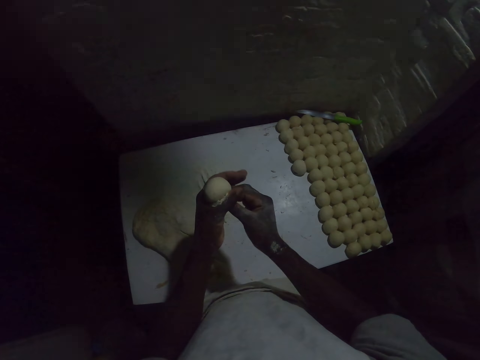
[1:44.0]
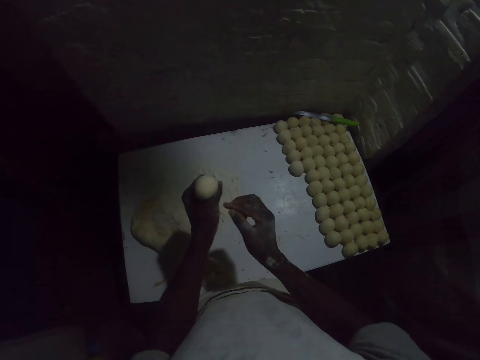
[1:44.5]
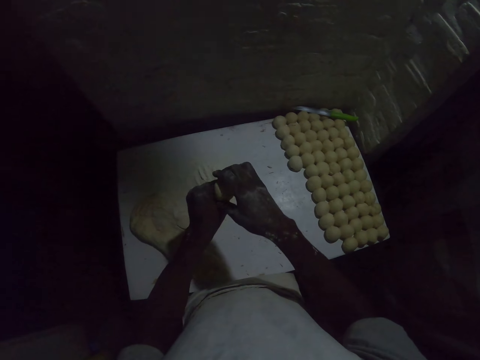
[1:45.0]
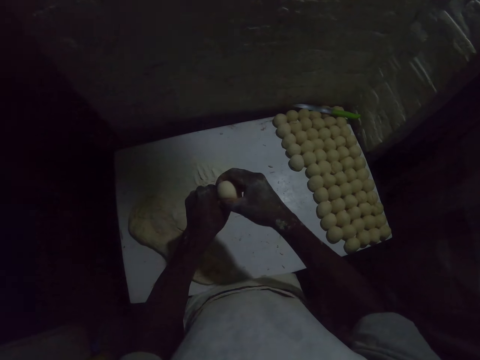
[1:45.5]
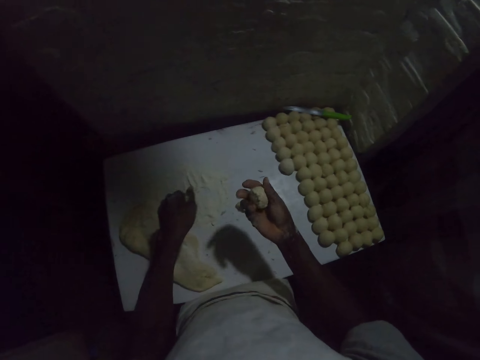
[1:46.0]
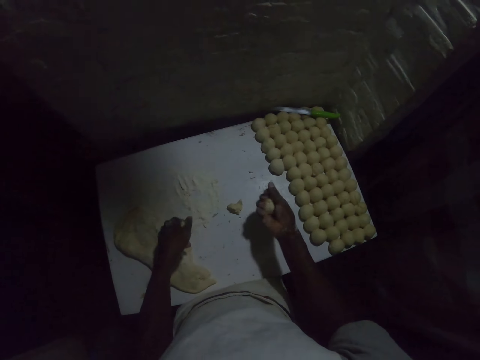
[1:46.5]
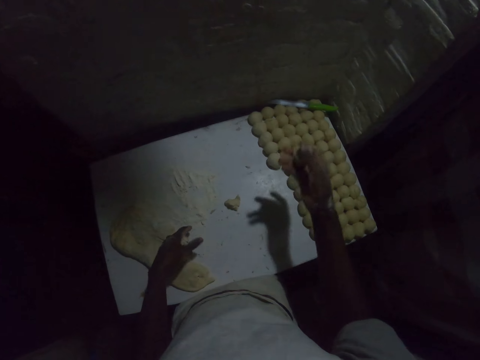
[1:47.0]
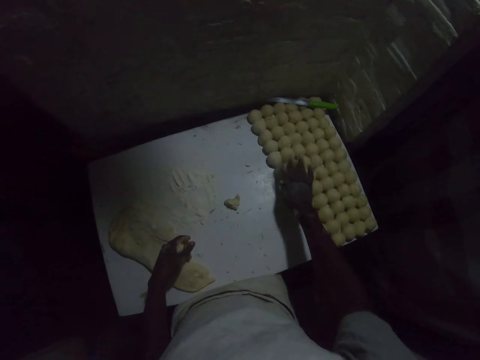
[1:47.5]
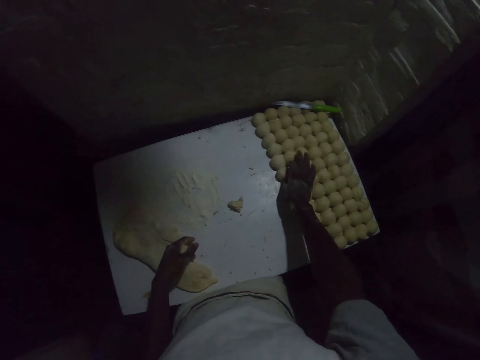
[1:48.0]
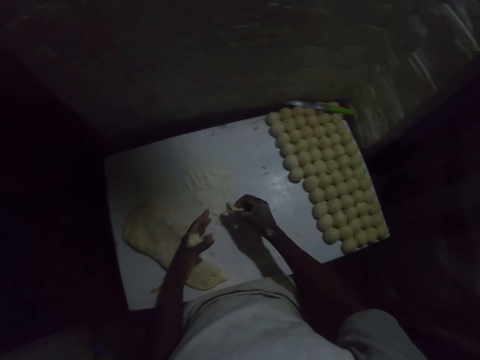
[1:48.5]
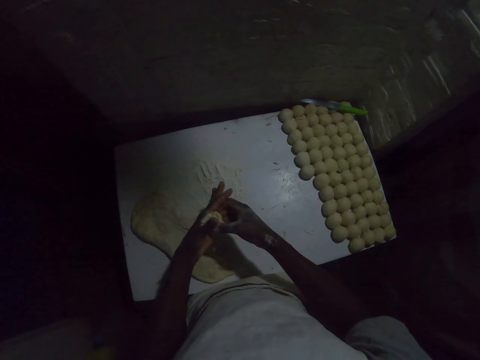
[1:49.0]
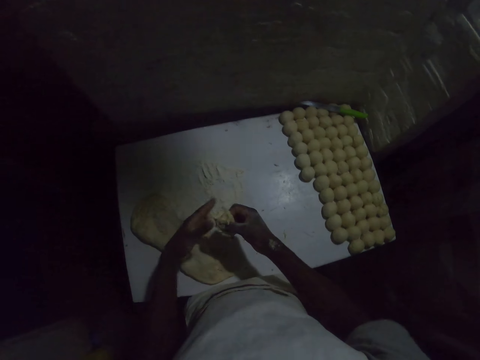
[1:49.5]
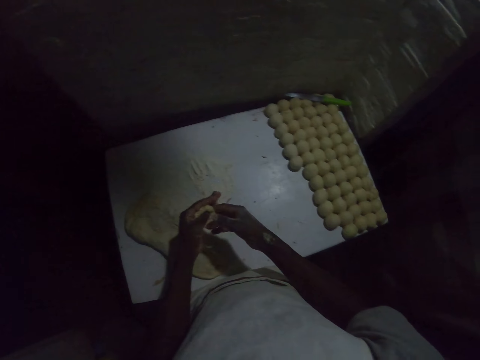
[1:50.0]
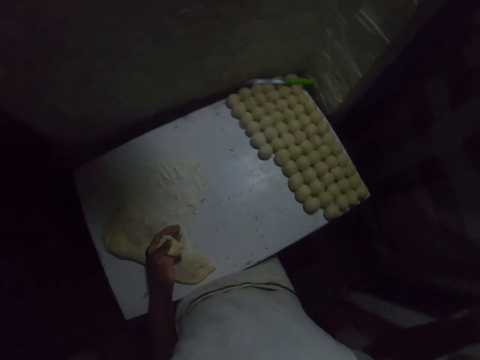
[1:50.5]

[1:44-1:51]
The camera wearer makes a ball of dough. They put the dough on the table. They roll the dough on the hand.

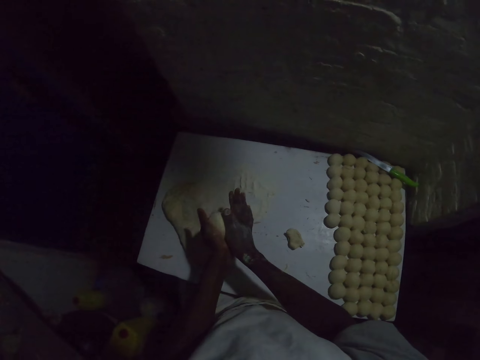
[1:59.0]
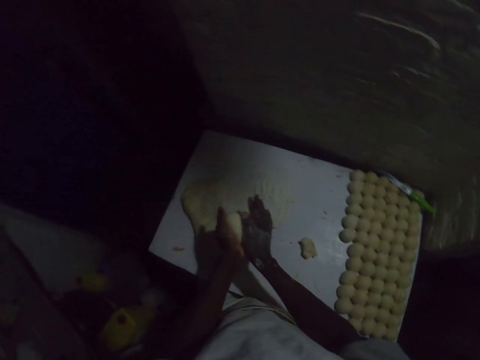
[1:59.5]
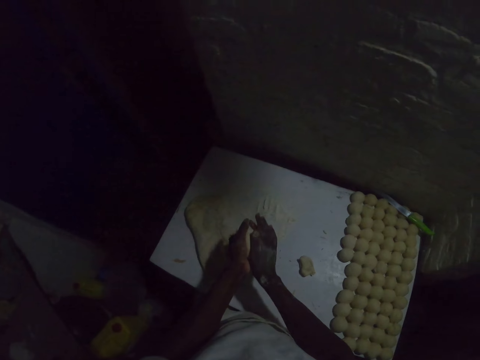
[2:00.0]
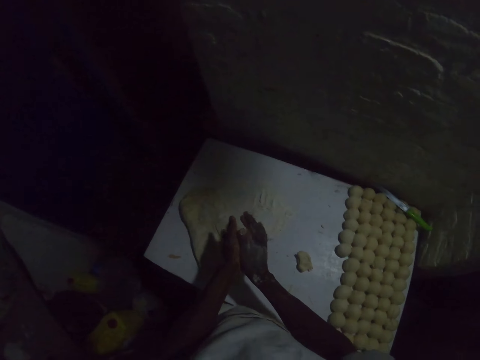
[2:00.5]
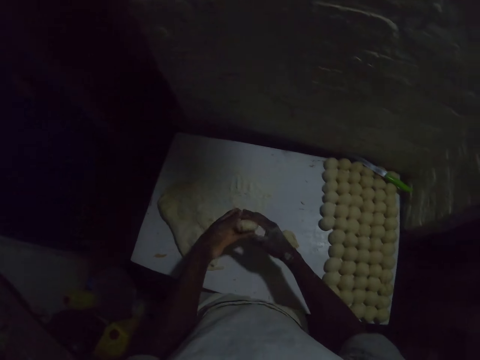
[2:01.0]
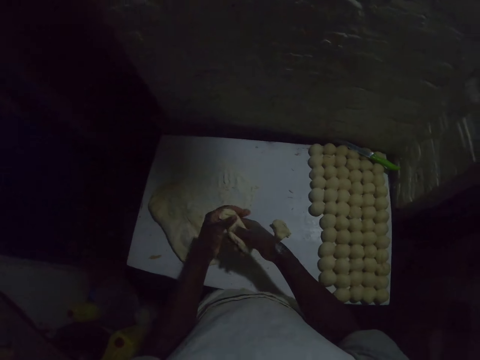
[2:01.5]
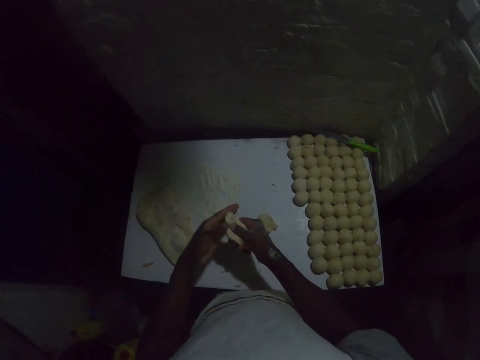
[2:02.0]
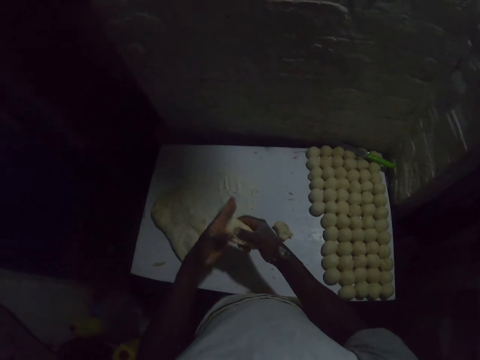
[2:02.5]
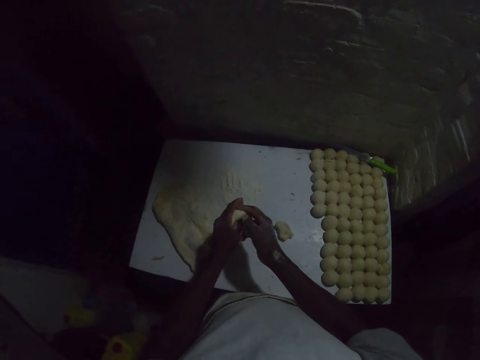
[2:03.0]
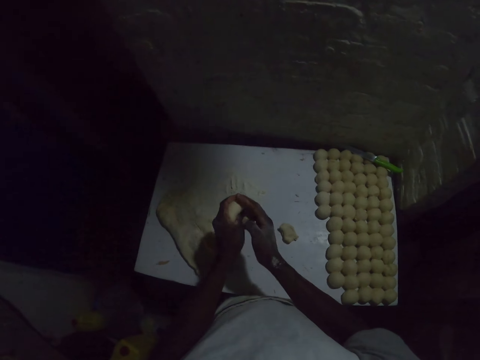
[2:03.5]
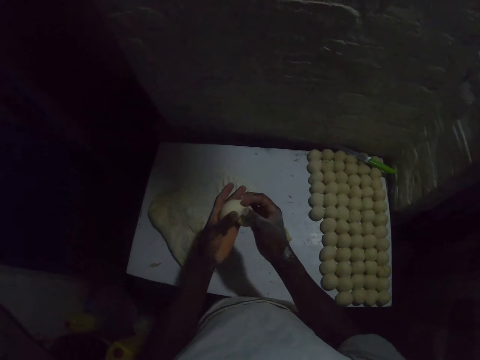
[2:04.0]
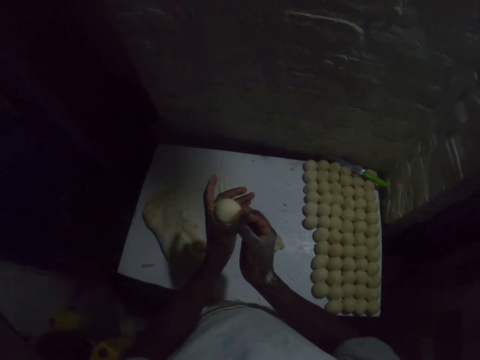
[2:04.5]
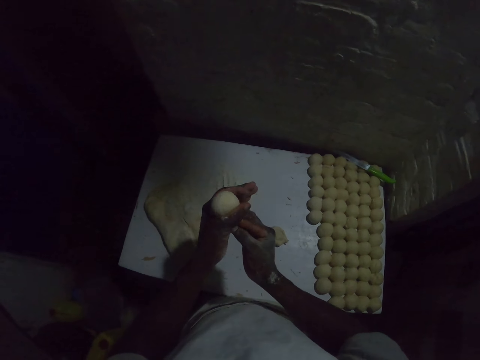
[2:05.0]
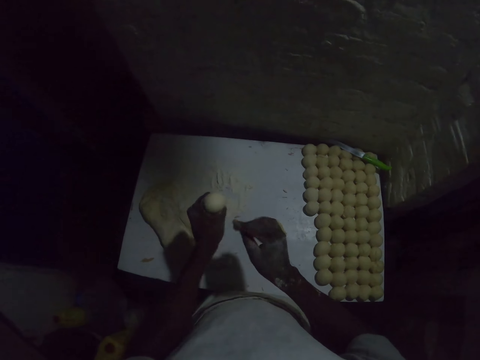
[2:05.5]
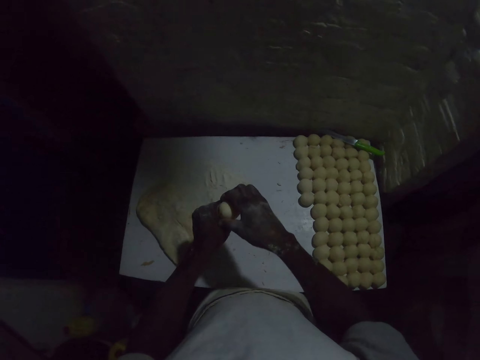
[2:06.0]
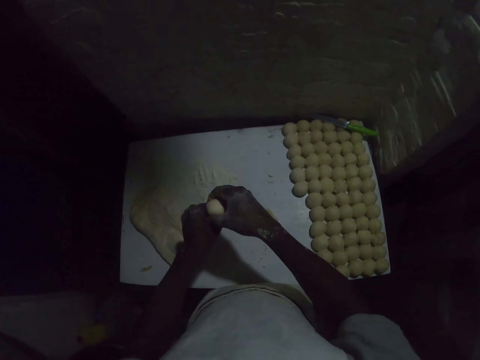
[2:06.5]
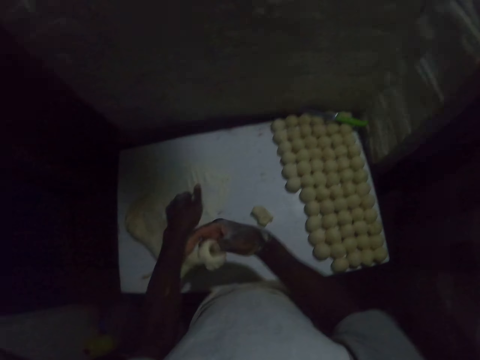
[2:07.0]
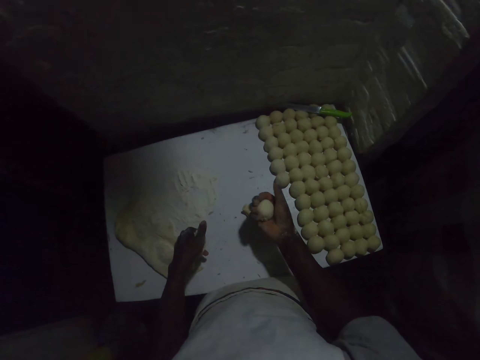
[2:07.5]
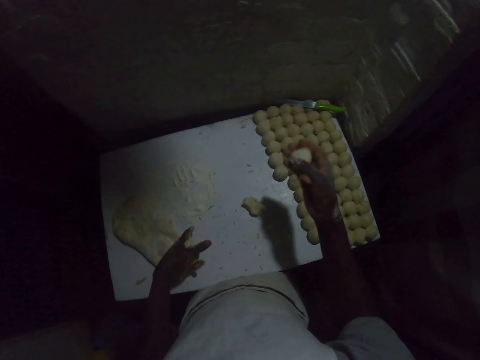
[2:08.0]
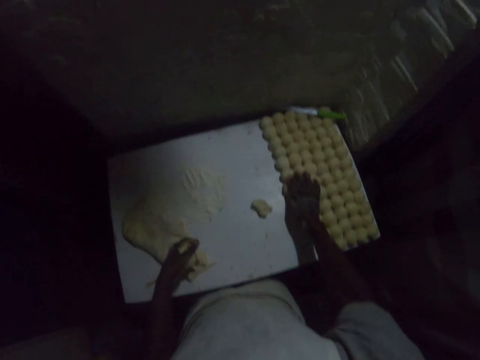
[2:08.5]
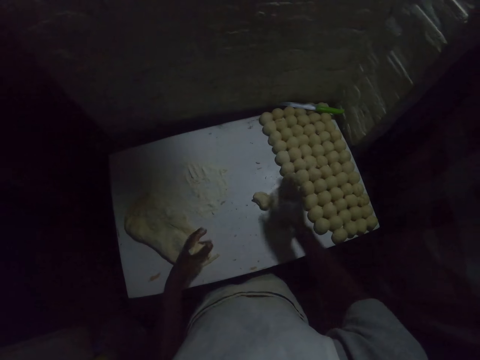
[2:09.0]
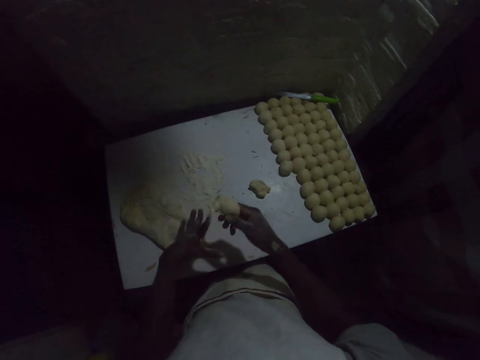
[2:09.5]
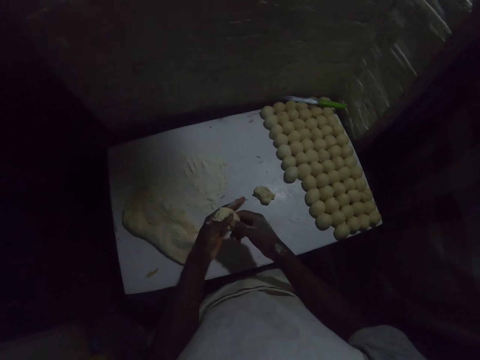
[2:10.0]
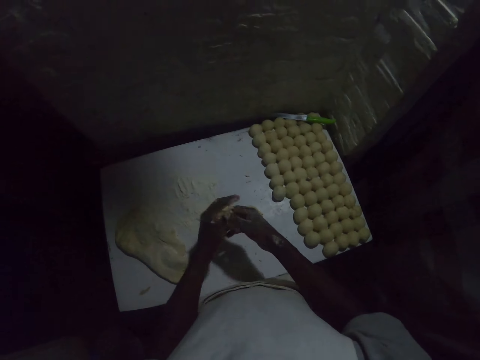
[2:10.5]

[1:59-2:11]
The camera wearer makes a ball from the dough. They make a ball of dough. They put the ball on the table.

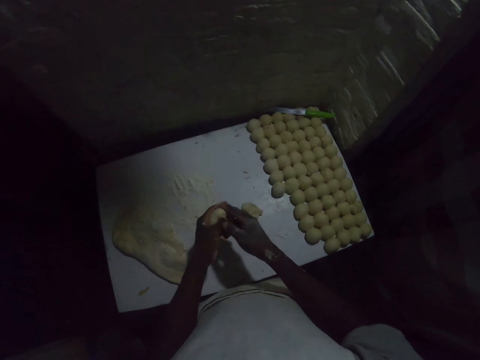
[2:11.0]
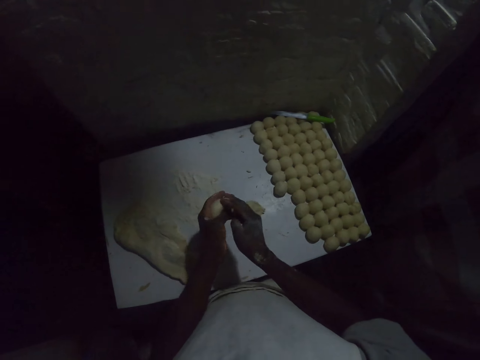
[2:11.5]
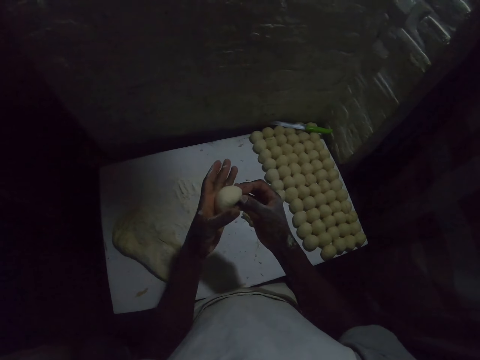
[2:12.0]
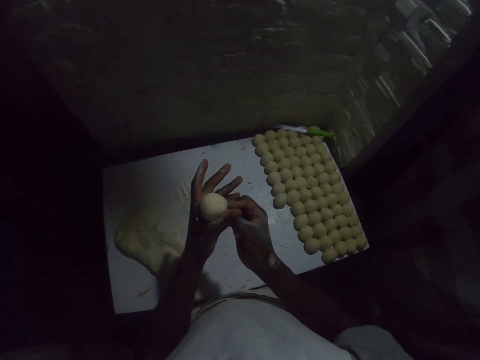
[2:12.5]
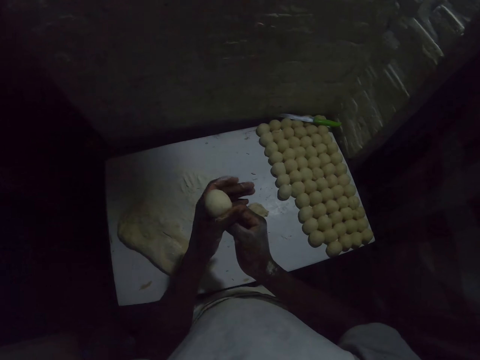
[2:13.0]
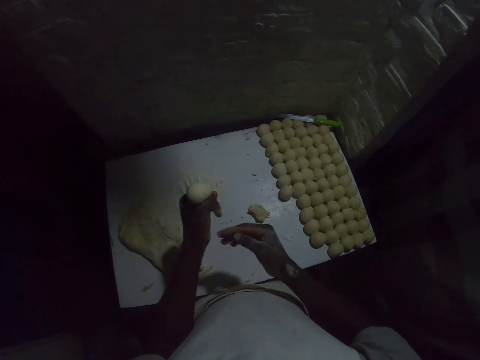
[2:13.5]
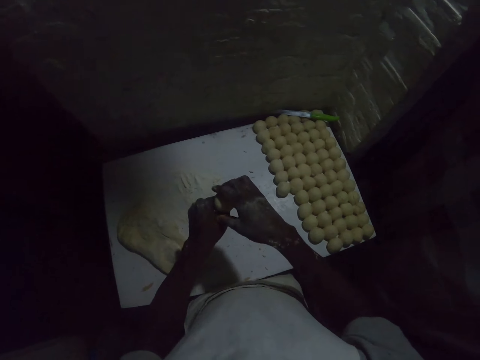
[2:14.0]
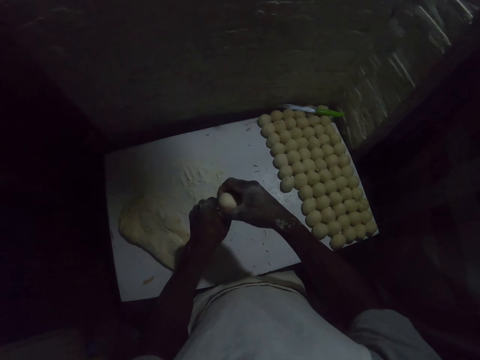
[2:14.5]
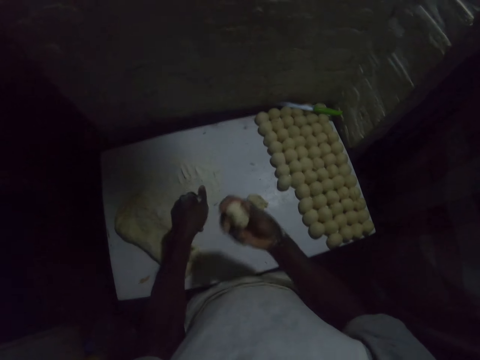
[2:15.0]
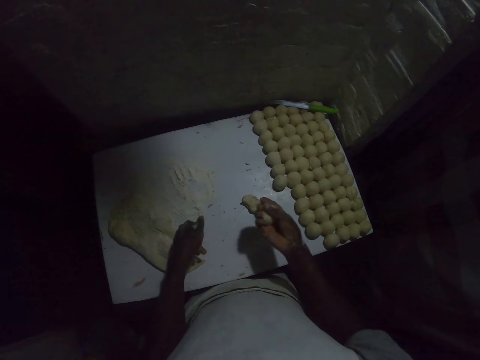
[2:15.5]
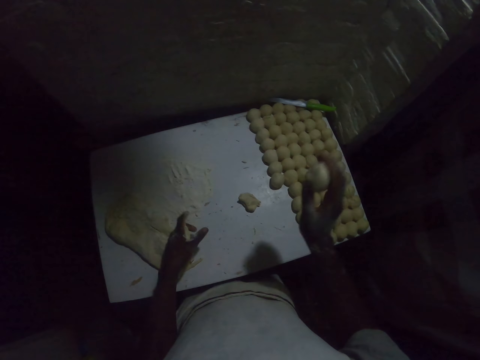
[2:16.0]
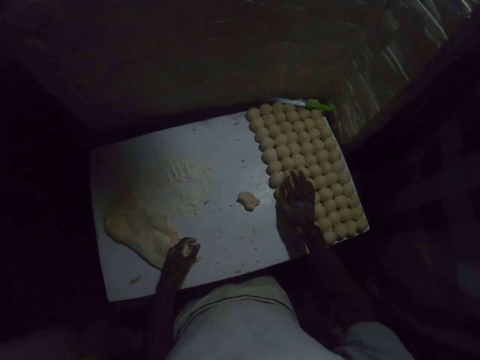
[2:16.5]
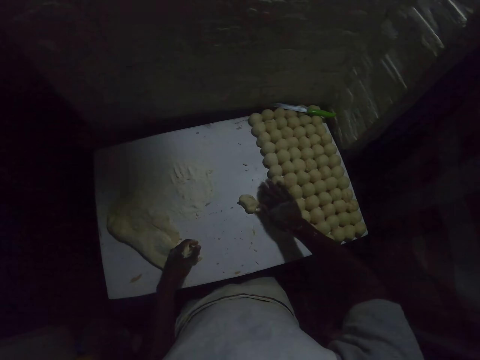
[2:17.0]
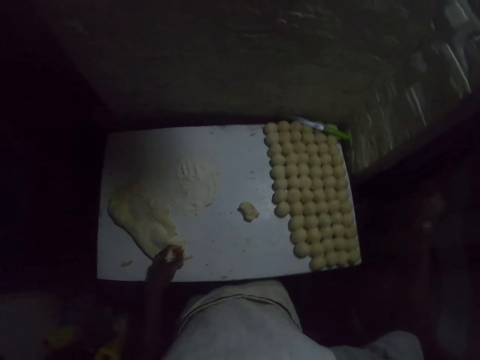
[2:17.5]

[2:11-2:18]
The camera wearer rolls the dough on the hand. They make a ball from the dough. They put the dough on the table.
